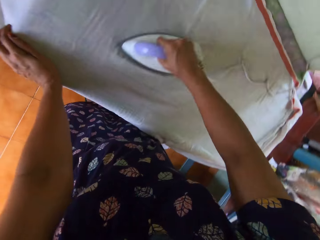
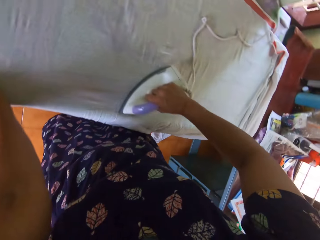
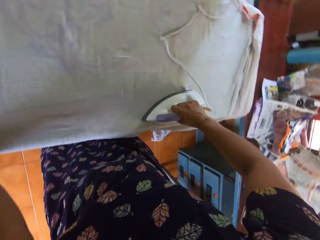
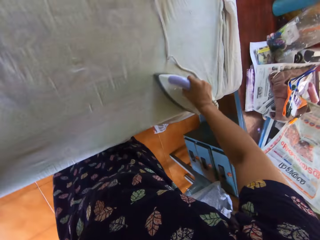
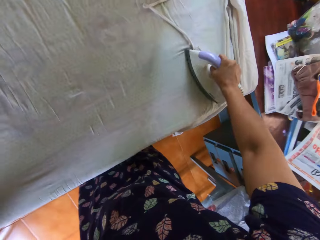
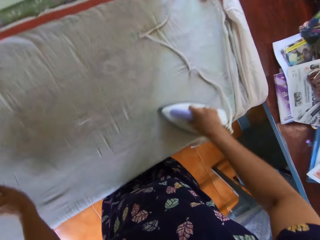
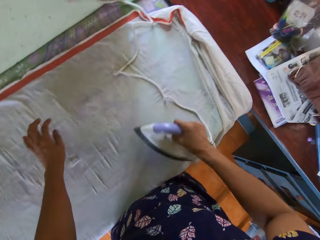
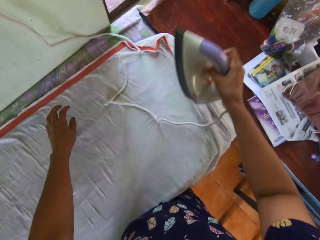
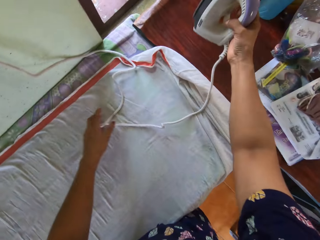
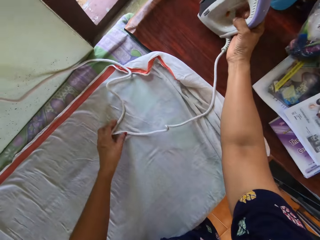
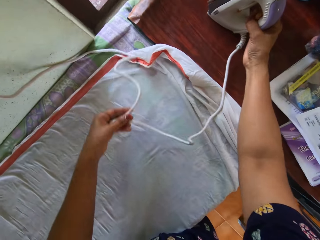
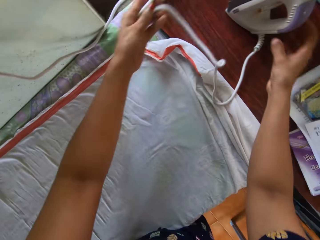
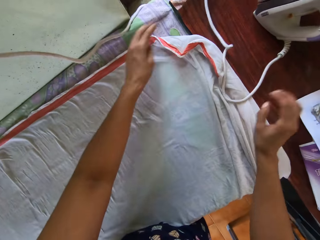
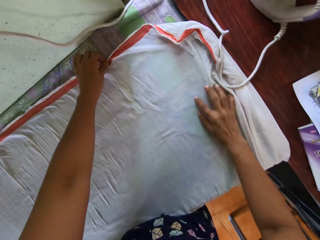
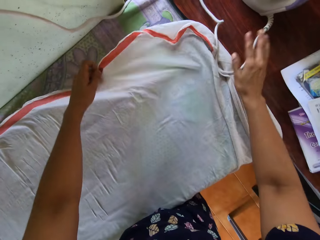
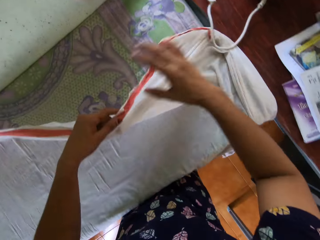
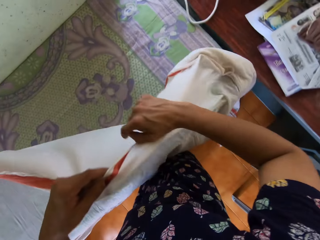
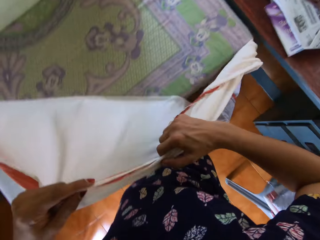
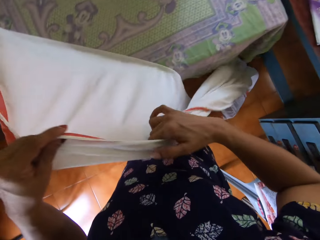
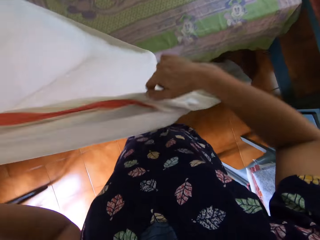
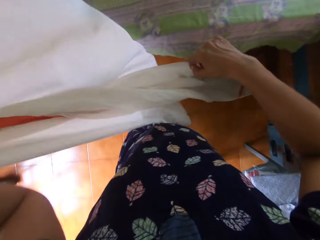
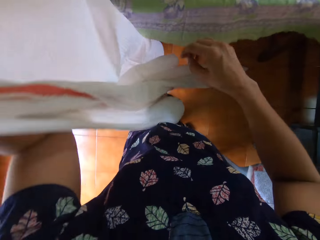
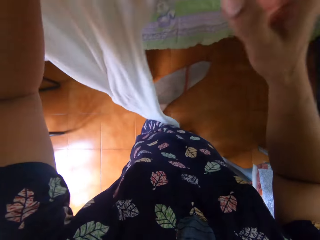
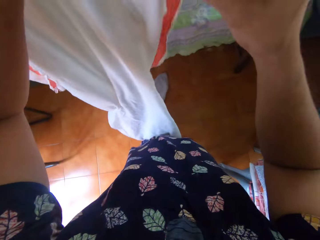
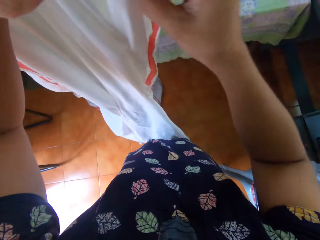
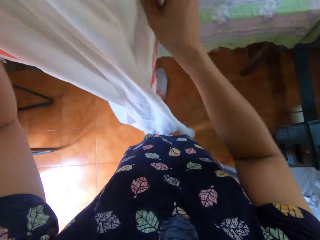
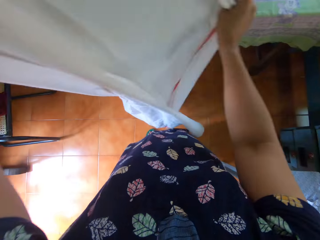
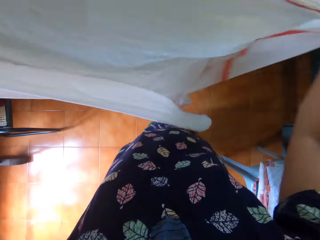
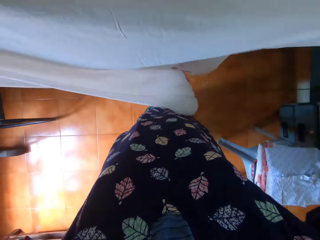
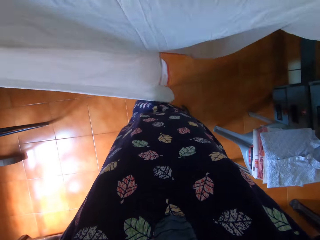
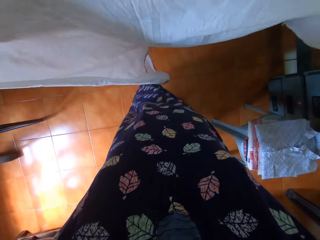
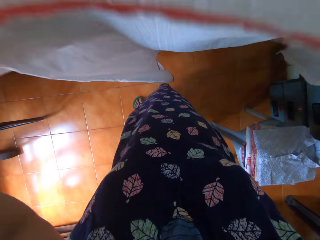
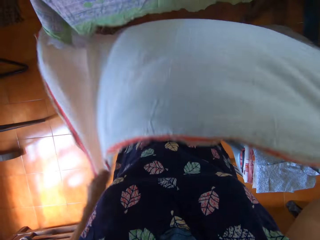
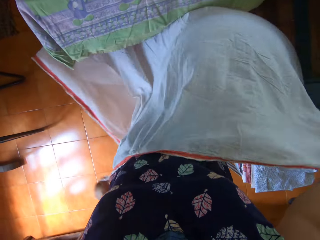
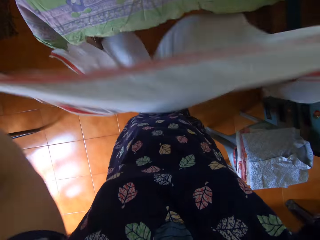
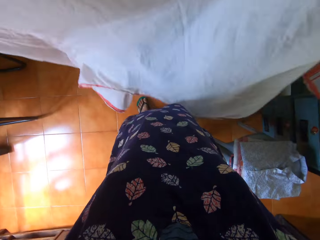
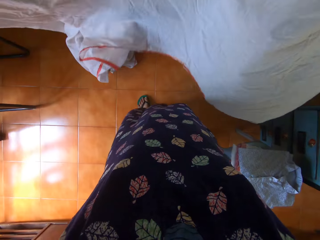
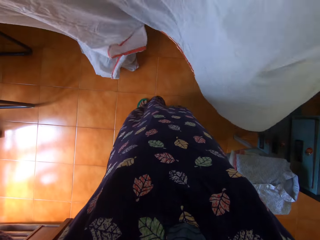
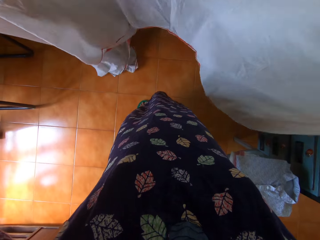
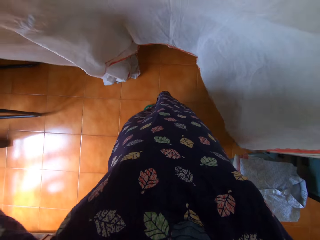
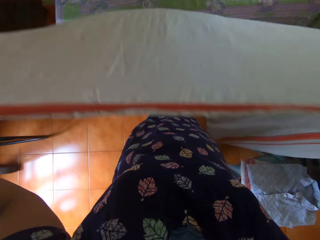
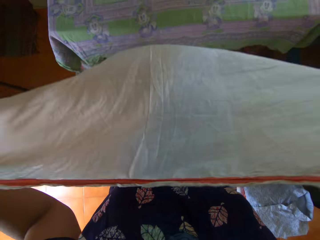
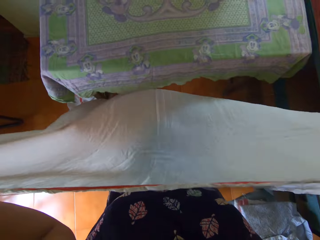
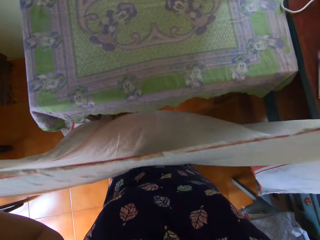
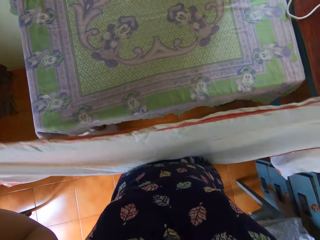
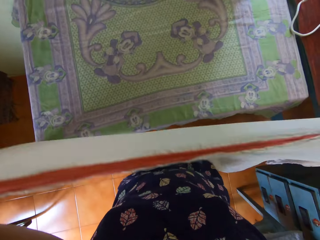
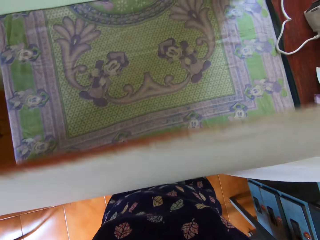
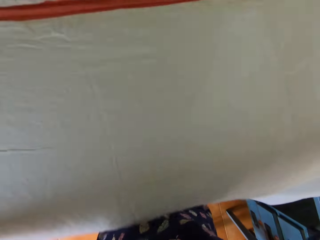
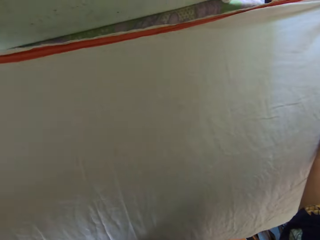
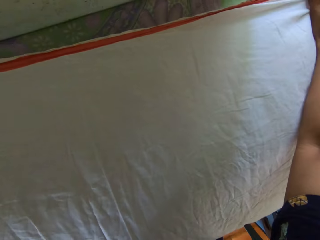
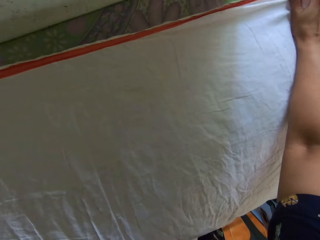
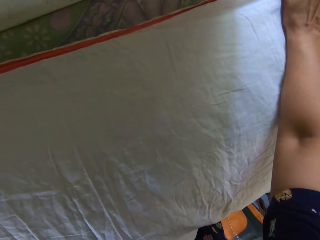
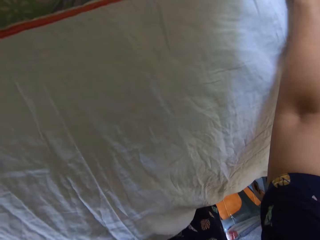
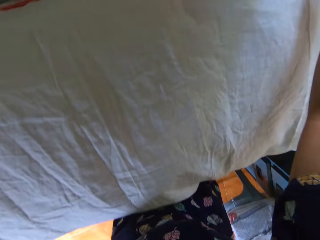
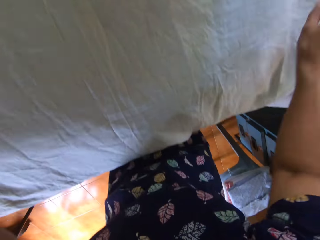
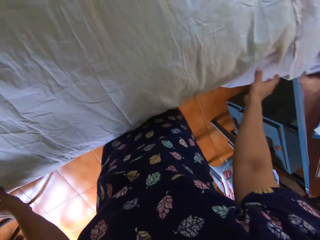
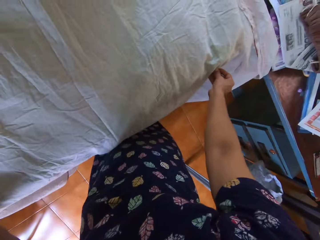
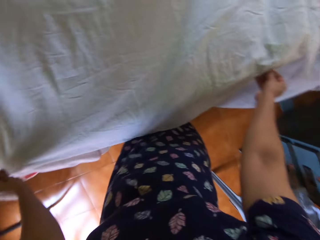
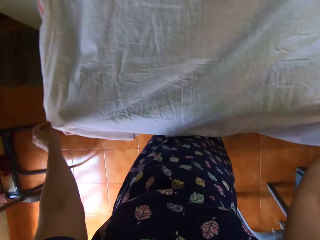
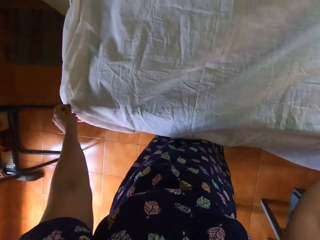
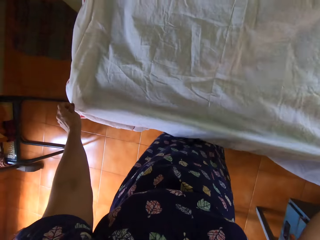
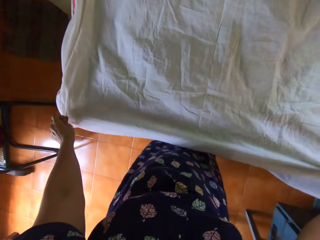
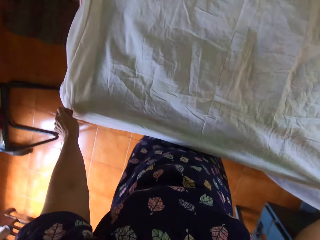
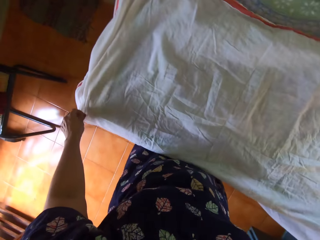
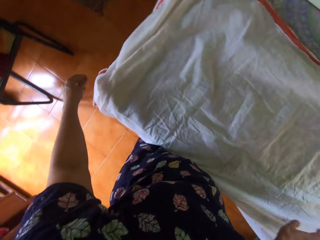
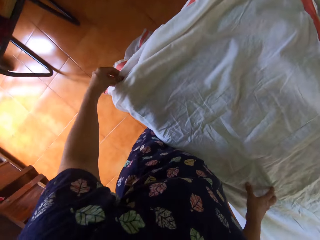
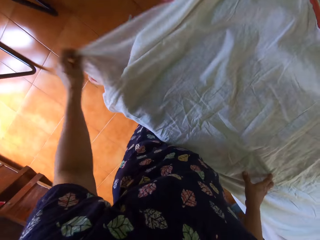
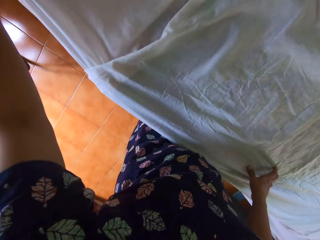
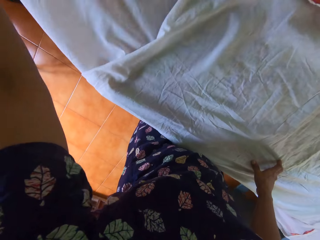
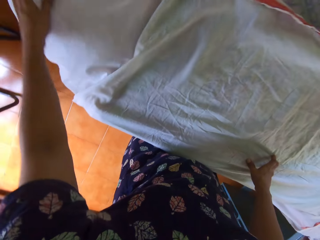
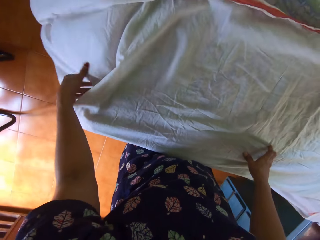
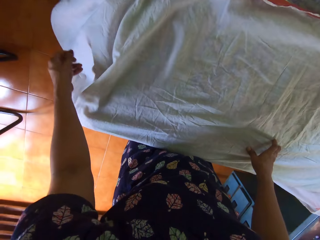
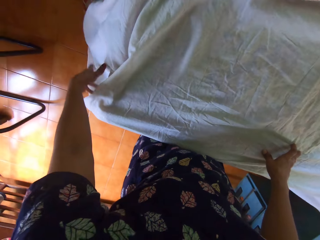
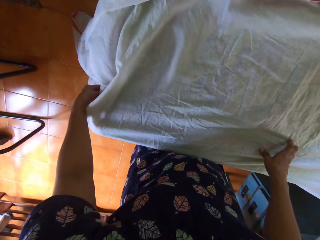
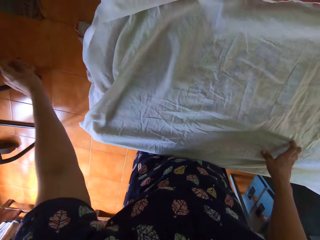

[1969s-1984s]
The camera wearer places the iron on the second table with her right hand. She moves the cord of the iron on the first table with her left hand. She lifts the bedsheet from the first table with both of her hands. She lays the bedsheet on the first table with both of her hands. She adjusts the bedsheet on the first table with both of her hands.

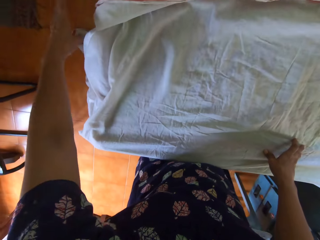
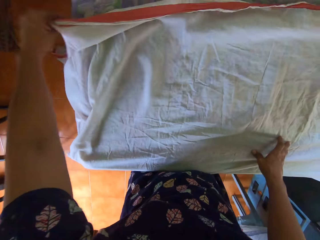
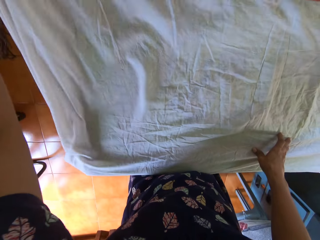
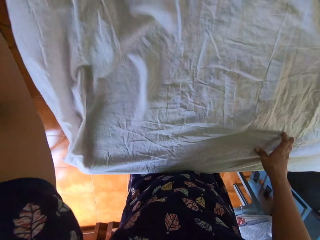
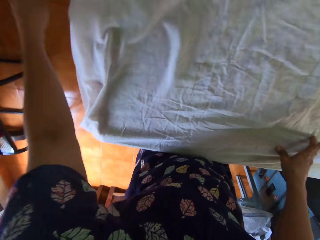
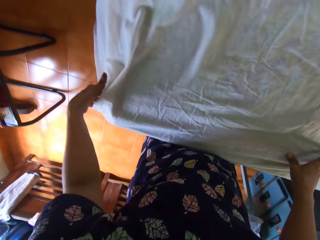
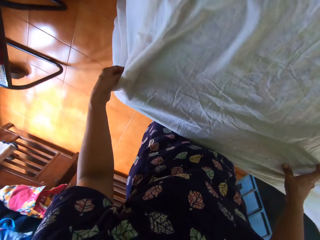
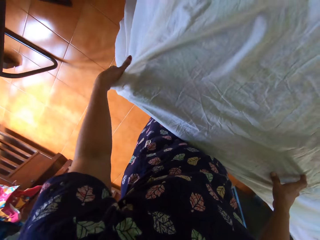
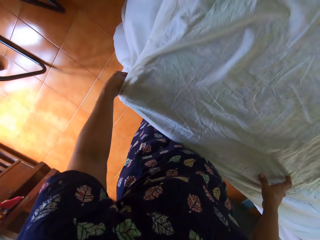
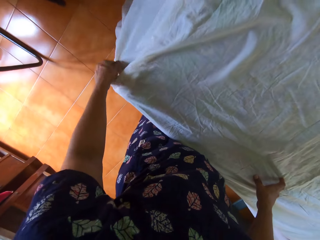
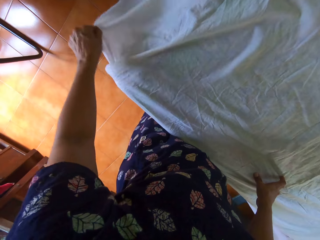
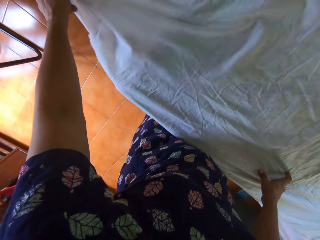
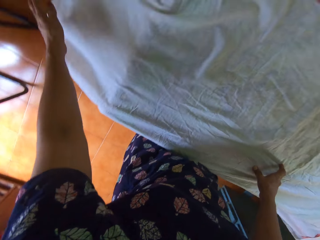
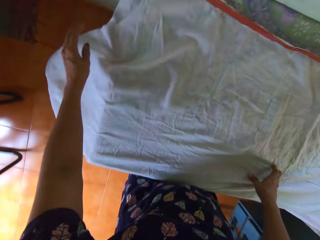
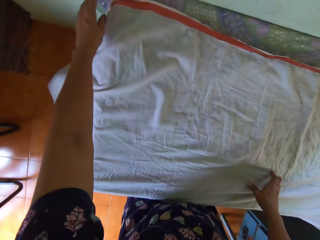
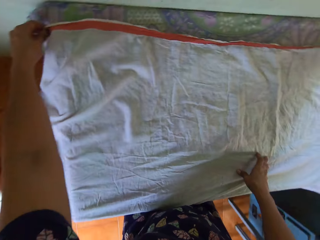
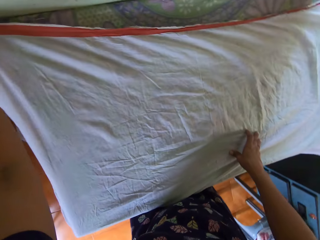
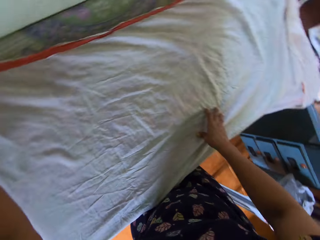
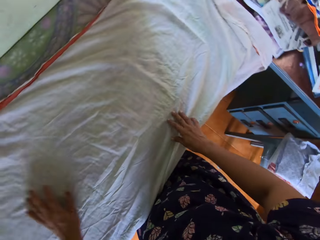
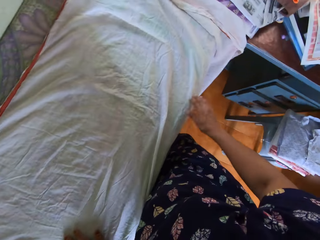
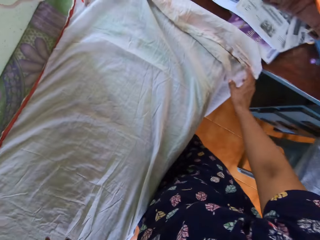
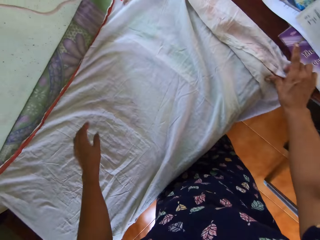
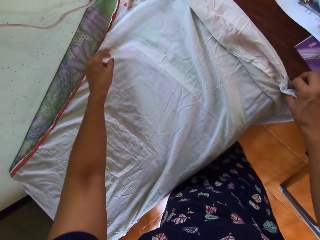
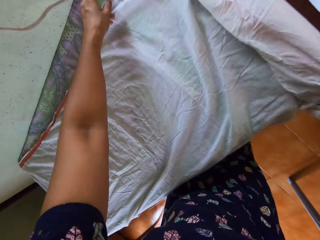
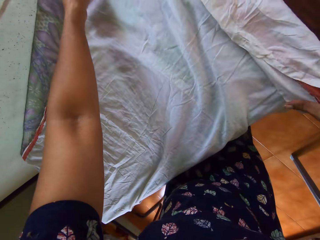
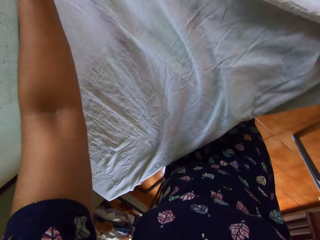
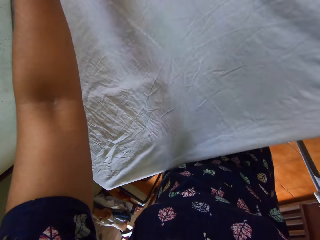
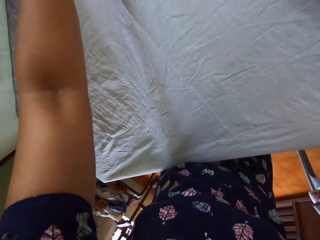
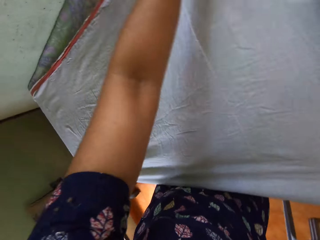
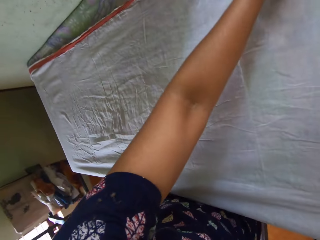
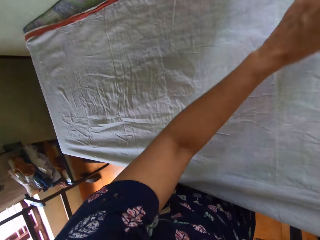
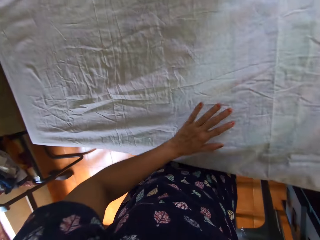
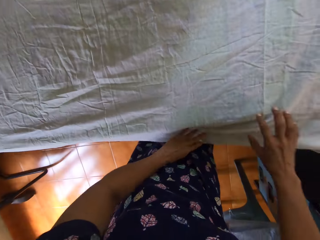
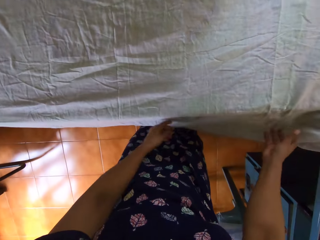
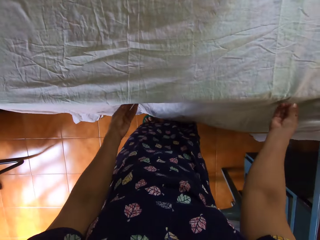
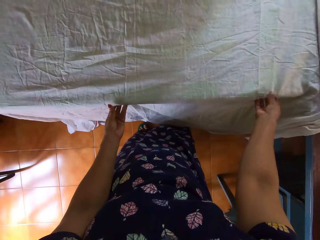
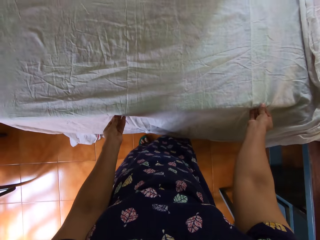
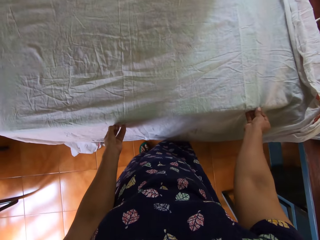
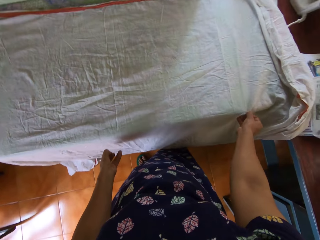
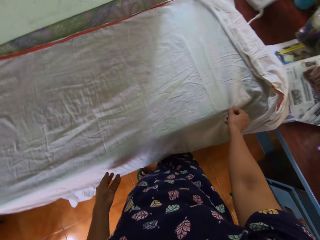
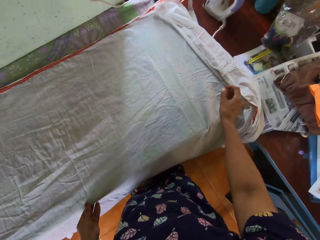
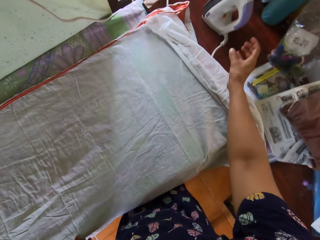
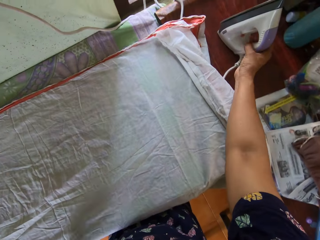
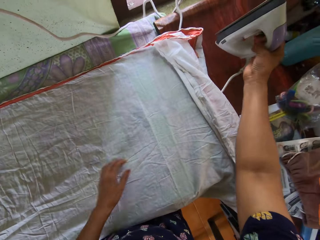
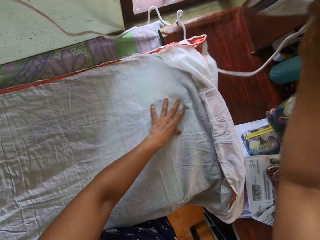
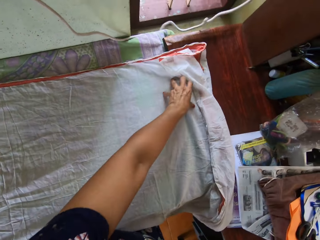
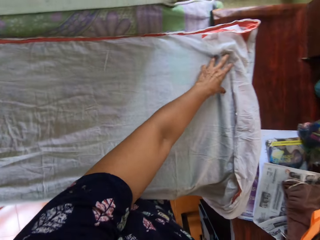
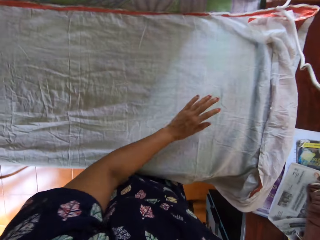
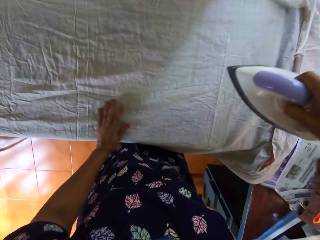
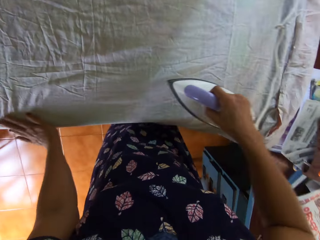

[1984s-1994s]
The camera wearer lifts the iron from the second table with her right hand.
